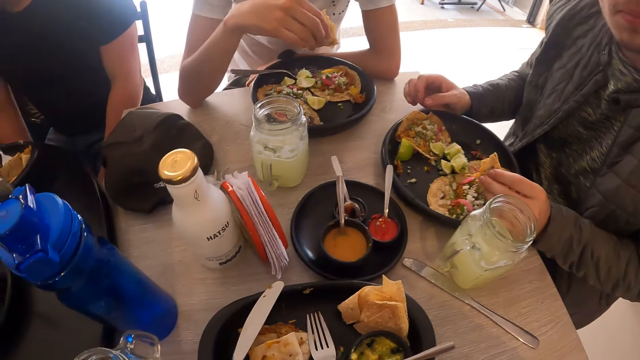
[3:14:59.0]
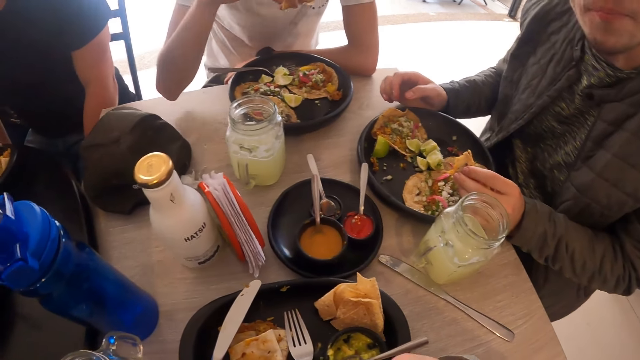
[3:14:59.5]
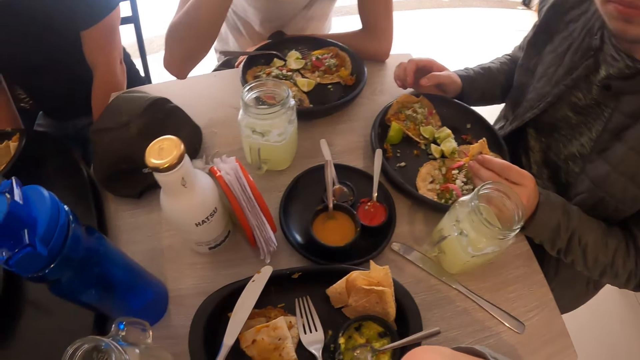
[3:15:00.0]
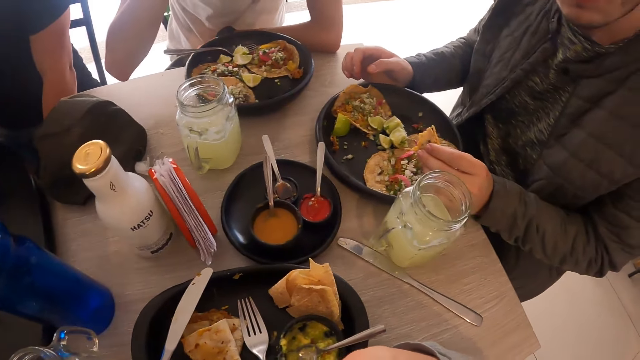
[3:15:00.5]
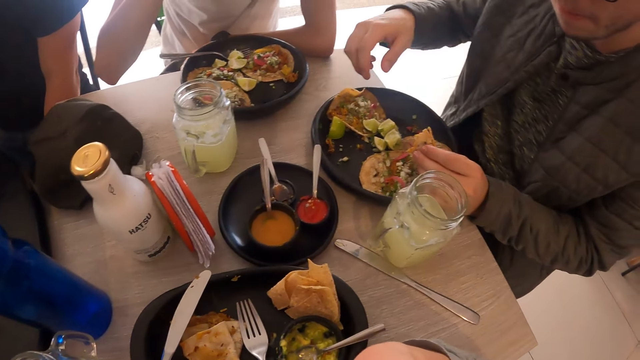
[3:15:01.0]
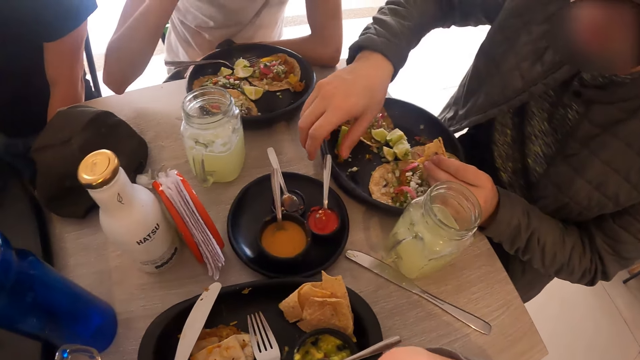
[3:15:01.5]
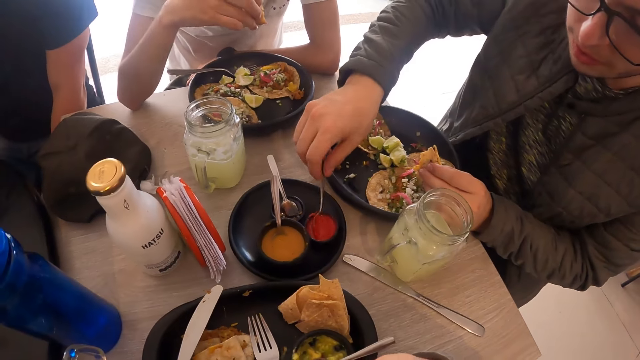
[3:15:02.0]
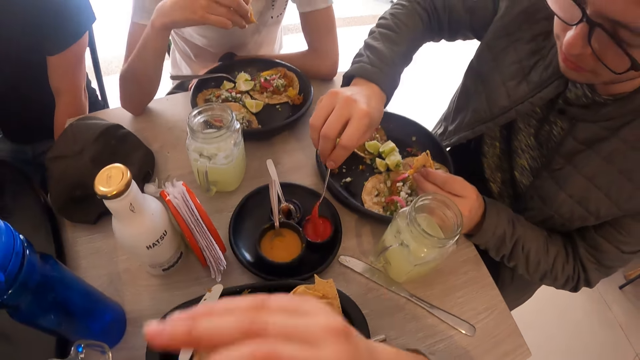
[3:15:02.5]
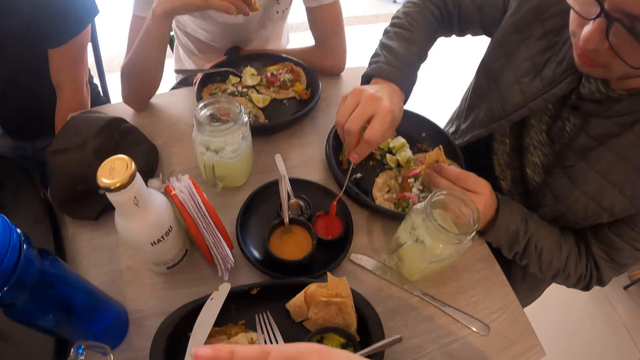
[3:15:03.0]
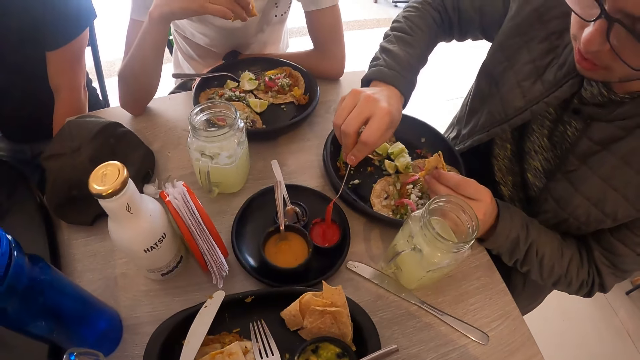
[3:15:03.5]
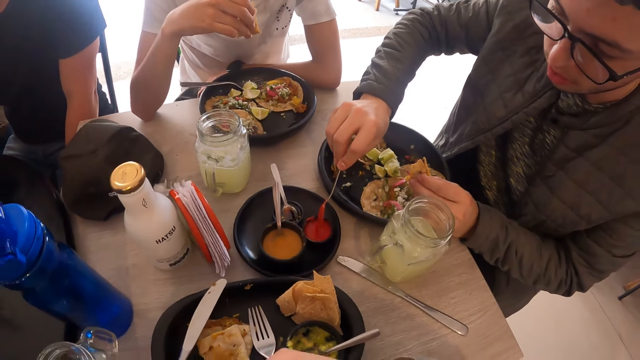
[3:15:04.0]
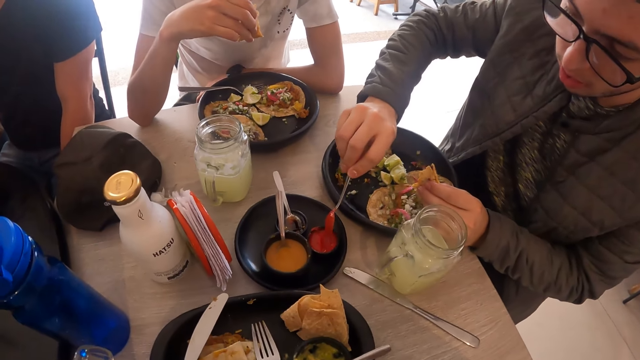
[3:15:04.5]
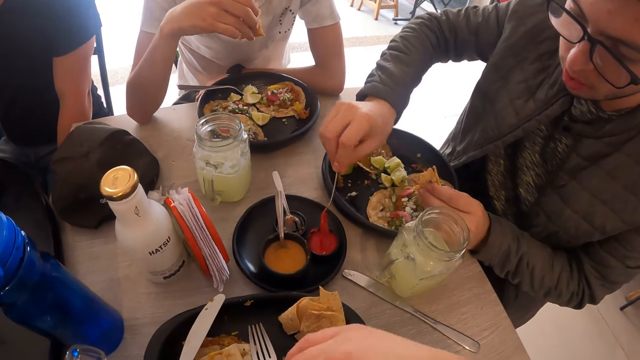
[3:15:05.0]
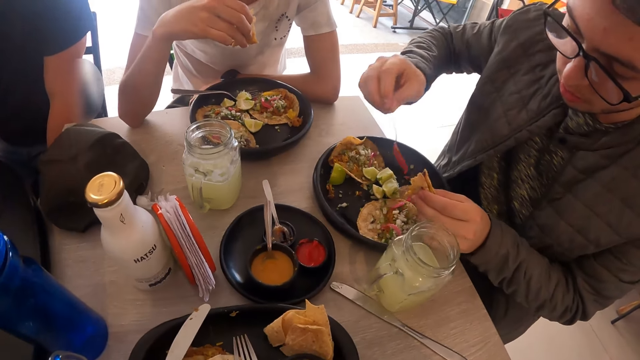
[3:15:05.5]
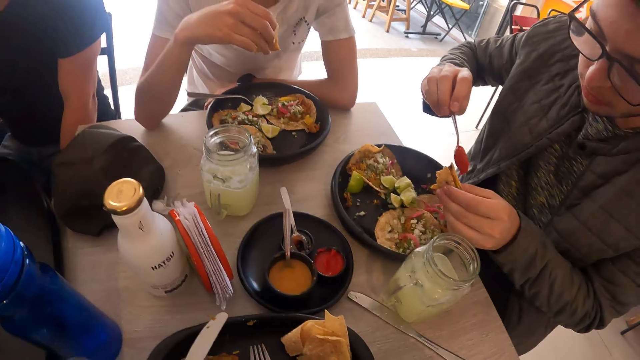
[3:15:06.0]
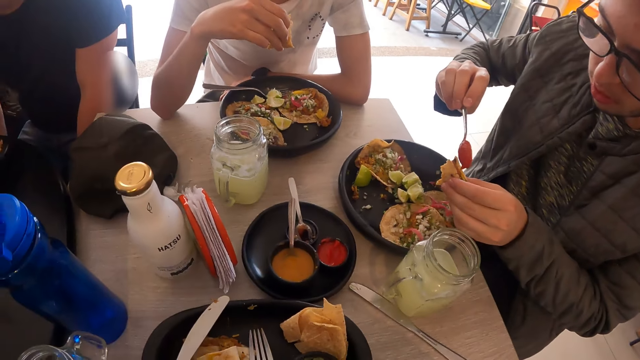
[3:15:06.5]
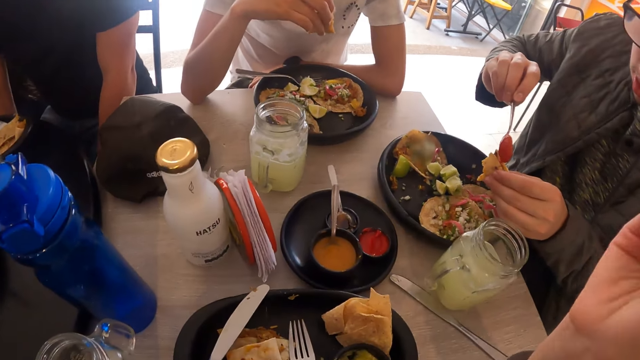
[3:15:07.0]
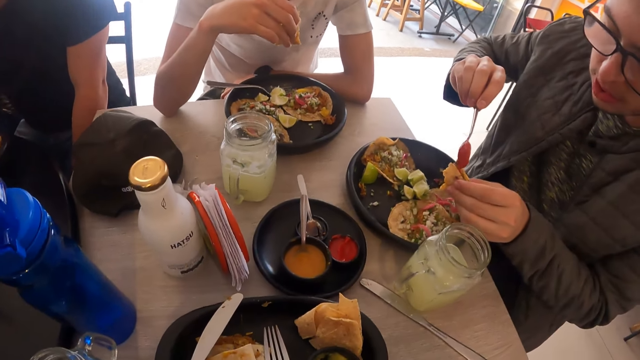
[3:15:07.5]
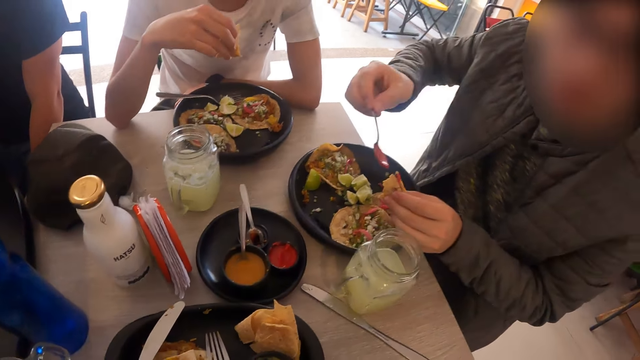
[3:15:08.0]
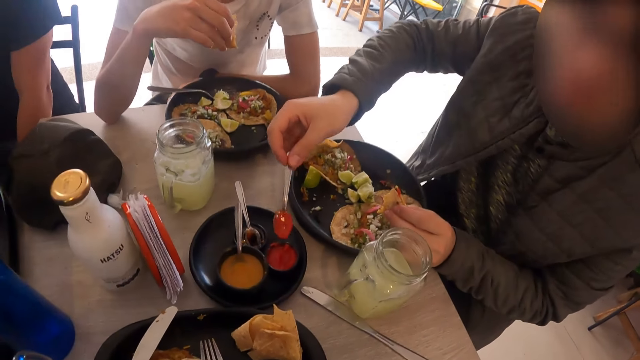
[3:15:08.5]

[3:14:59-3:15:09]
A man eats the flat bread. Another man picks up a spoon in a sauce dish with his right hand. The other man scoops some sauce from the sauce dish with the spoon in his right hand. The camera wearer moves the hand. They put the soup on the flat bread. The other man drops the sauce on the taco in his left hand with the spoon in his right hand. The camera wearer moves the hand.

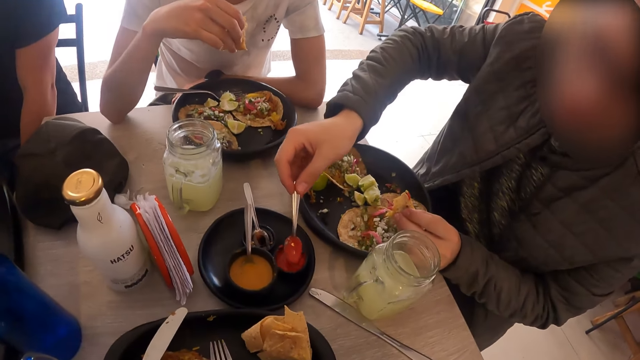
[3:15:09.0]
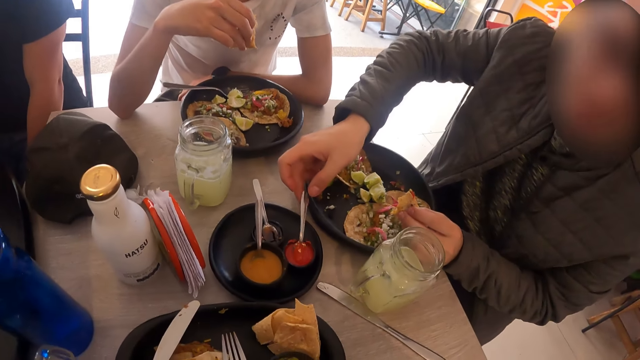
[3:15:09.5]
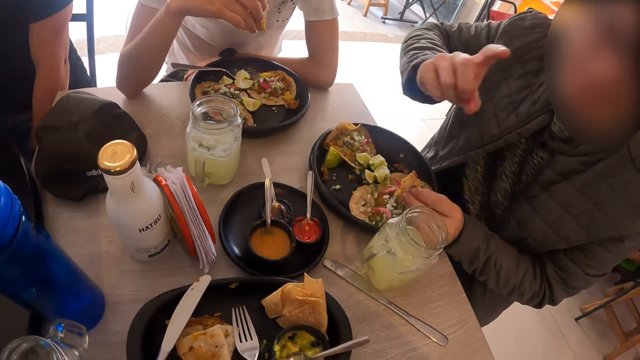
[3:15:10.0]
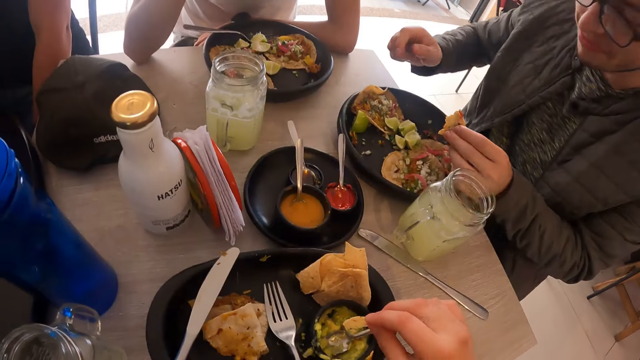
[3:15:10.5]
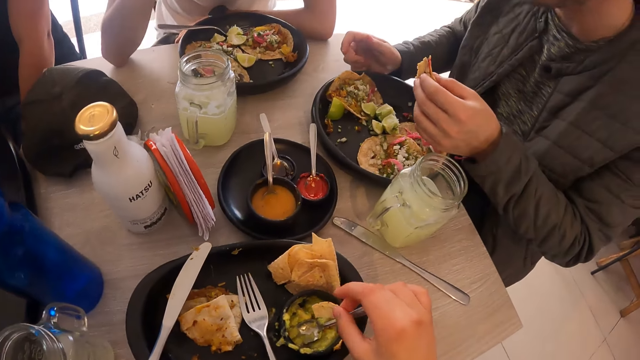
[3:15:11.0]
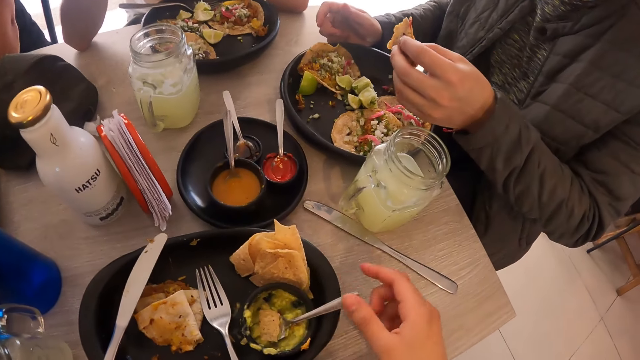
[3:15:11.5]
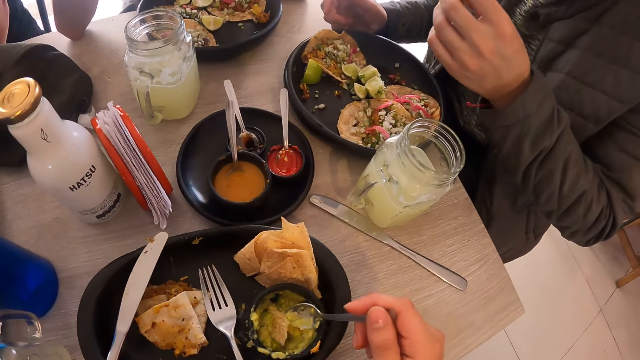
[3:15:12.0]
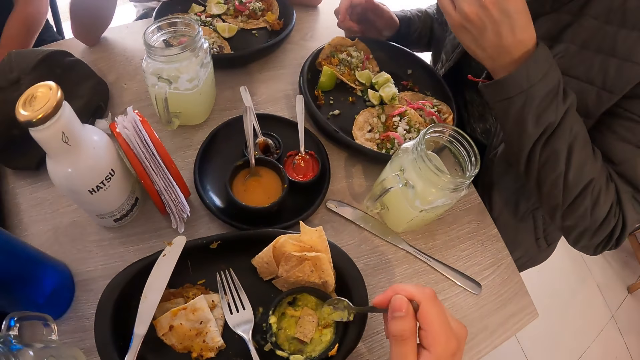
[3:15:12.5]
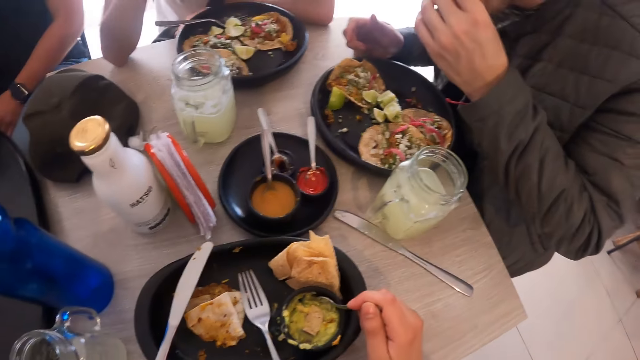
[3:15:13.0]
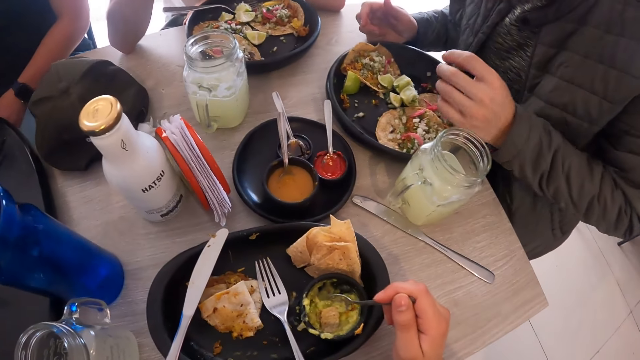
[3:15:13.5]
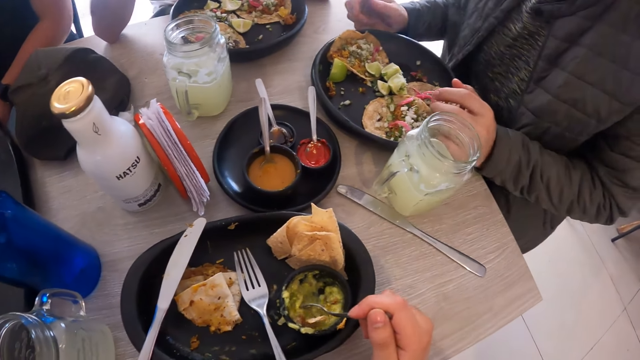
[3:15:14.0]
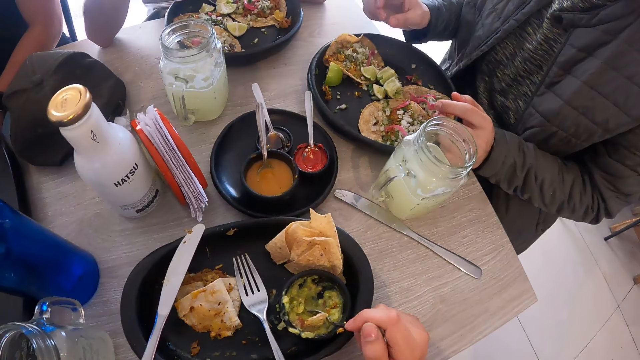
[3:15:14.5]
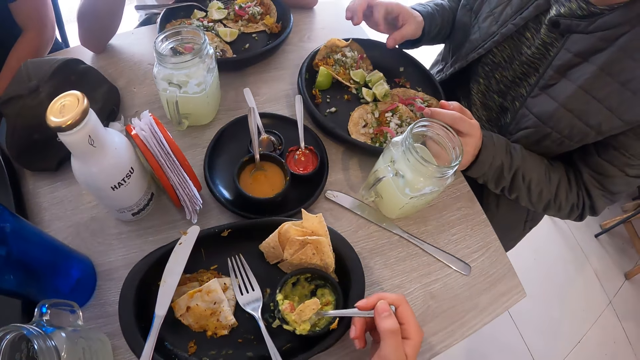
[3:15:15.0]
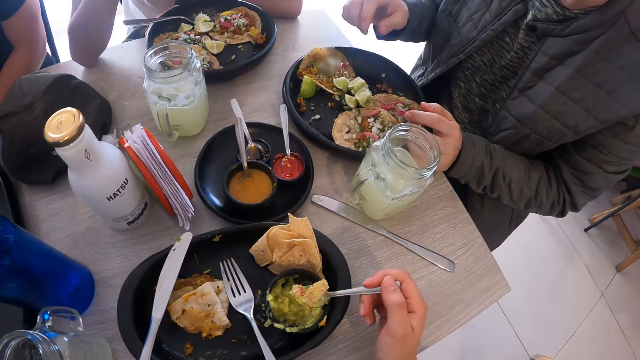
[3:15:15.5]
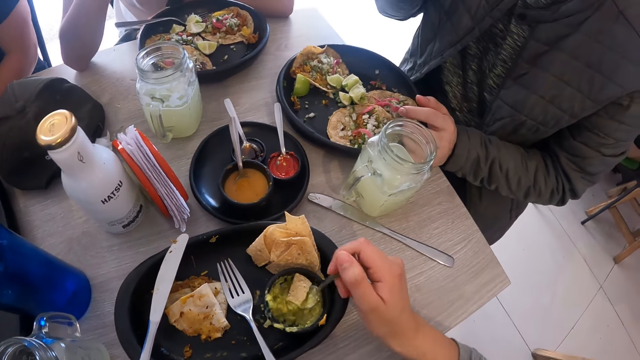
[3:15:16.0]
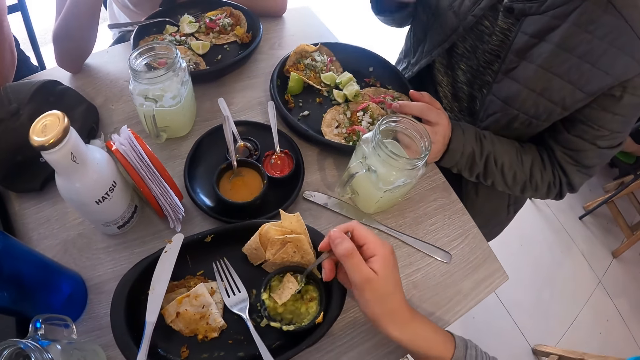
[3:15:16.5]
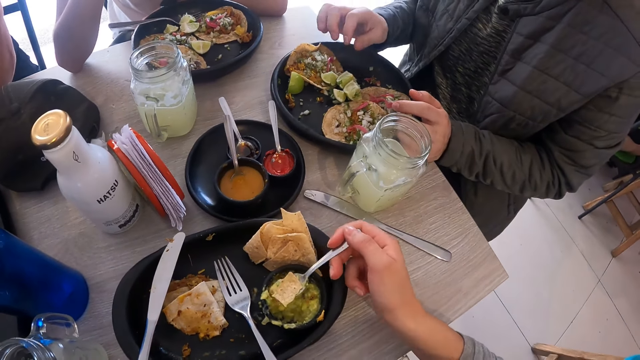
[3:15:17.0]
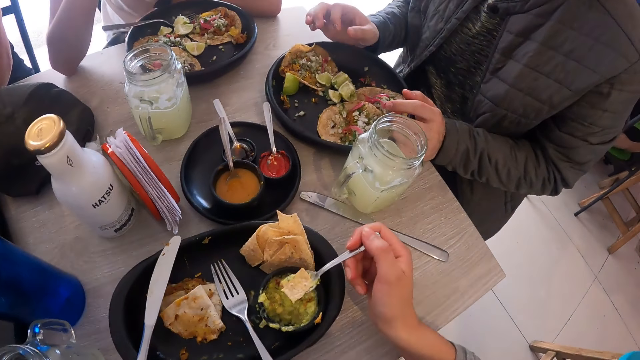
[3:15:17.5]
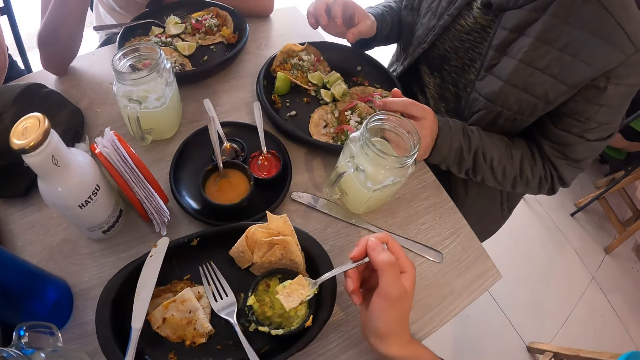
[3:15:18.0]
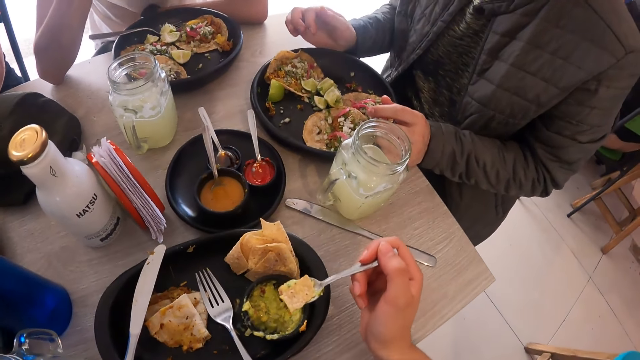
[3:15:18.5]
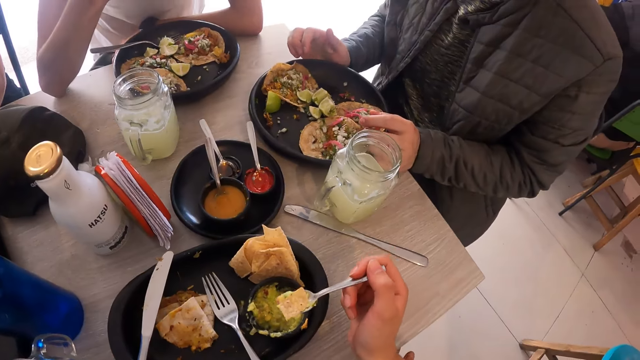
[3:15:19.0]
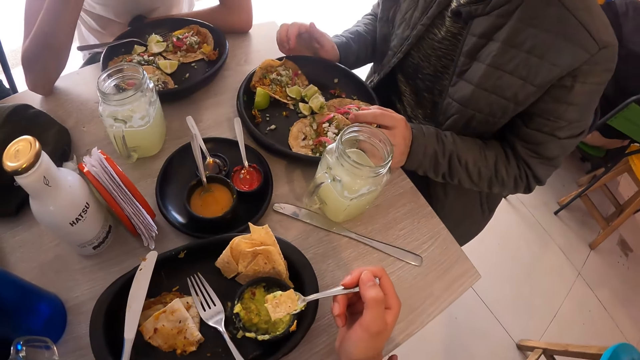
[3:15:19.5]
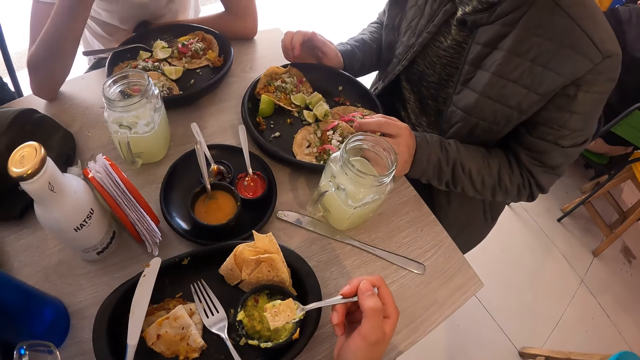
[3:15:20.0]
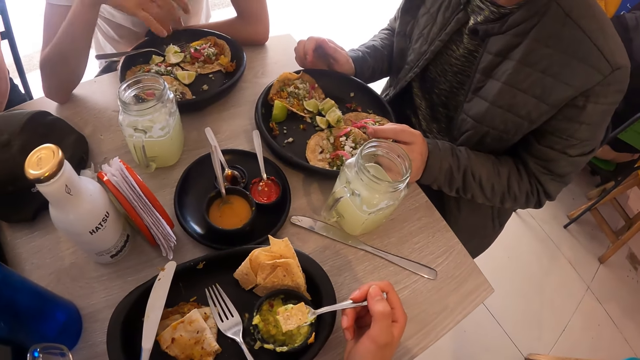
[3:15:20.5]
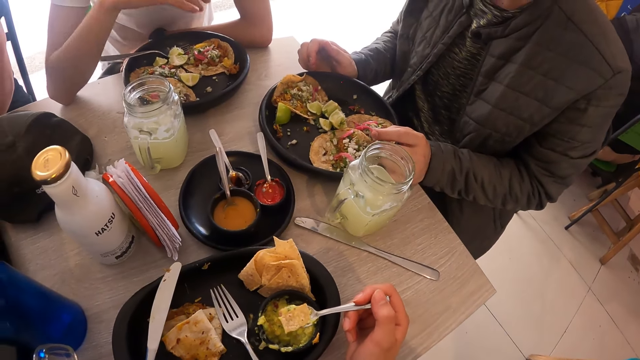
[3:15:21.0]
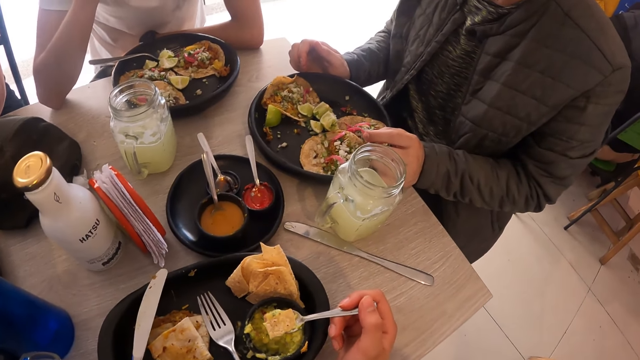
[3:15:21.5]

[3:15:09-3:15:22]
The man drops the spoon in the sauce dish with his right hand and moves the hand. The camera wearer drops the tortilla in the sauce dish with her right hand. She picks up the spoon from the sauce dish with her right hand. The man eats the taco in his left hand. The camera wearer scoops some sauce and the tortilla with the spoon in her right hand. She looks around.
